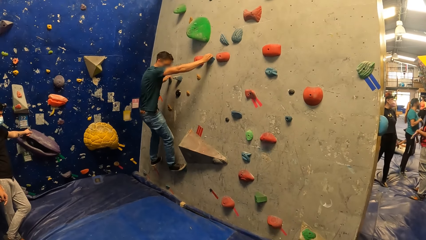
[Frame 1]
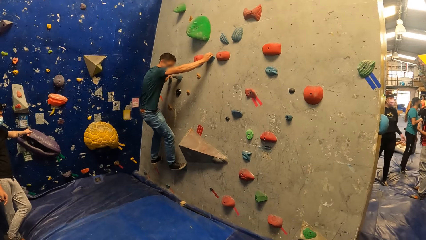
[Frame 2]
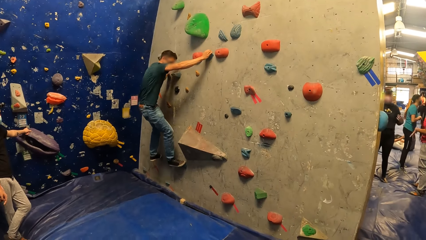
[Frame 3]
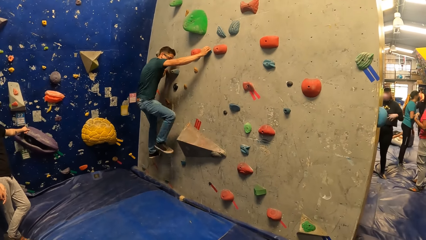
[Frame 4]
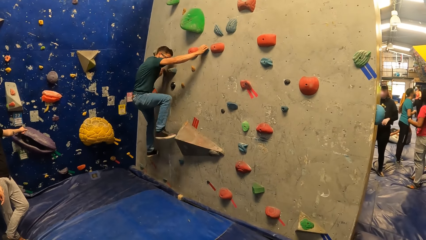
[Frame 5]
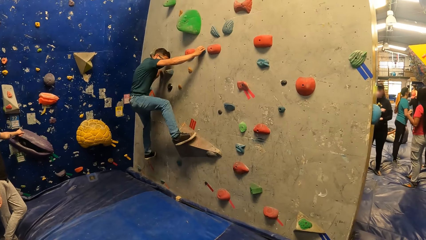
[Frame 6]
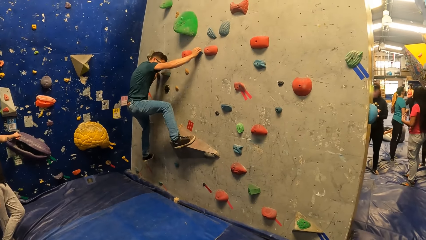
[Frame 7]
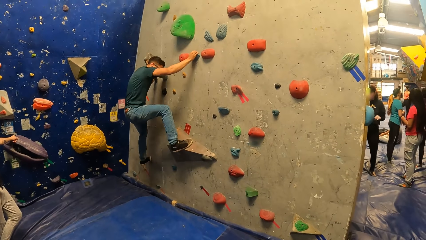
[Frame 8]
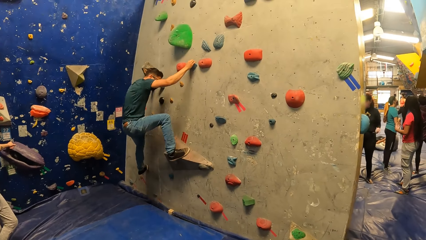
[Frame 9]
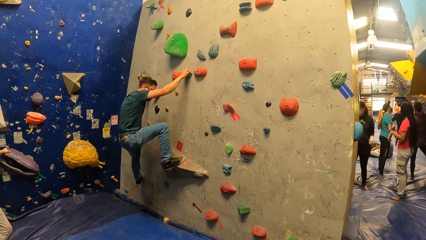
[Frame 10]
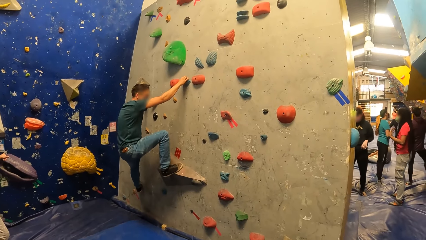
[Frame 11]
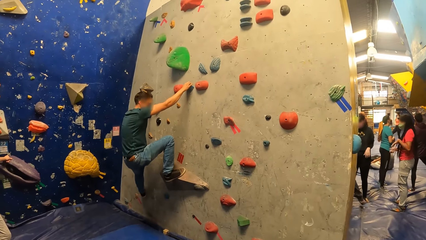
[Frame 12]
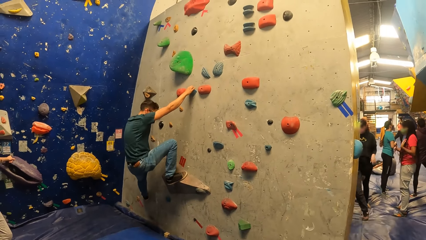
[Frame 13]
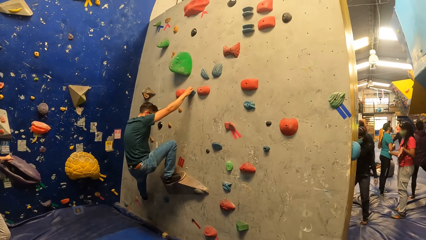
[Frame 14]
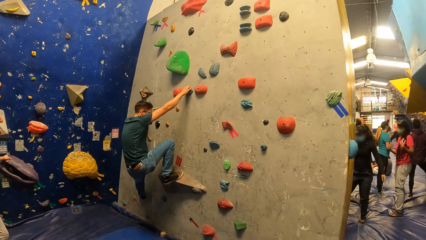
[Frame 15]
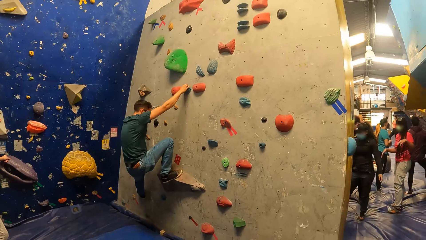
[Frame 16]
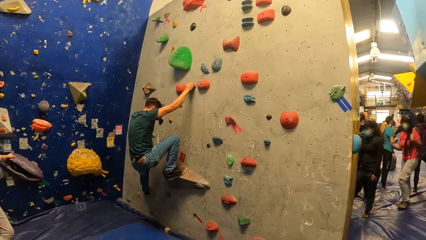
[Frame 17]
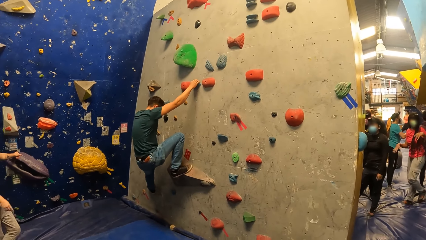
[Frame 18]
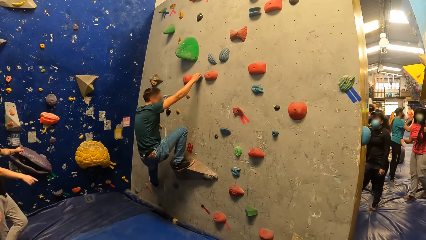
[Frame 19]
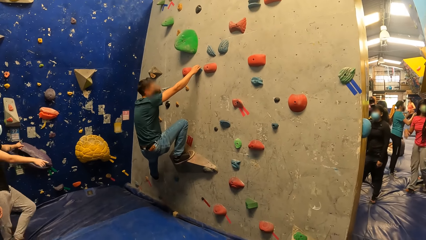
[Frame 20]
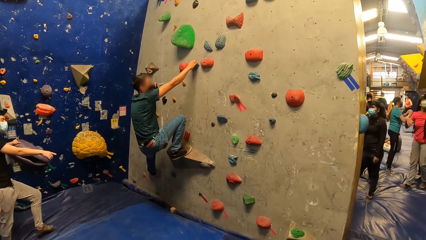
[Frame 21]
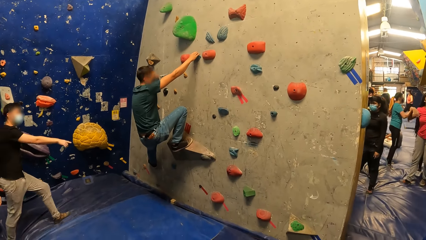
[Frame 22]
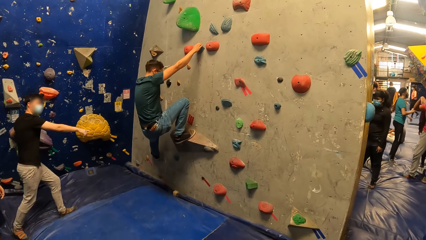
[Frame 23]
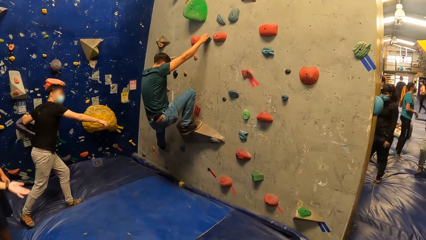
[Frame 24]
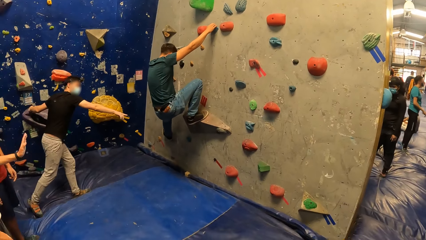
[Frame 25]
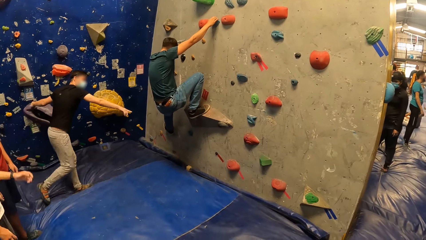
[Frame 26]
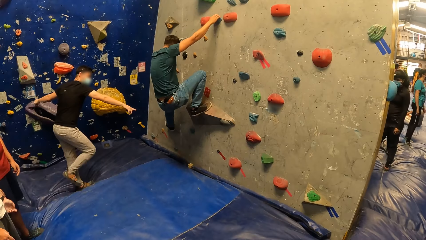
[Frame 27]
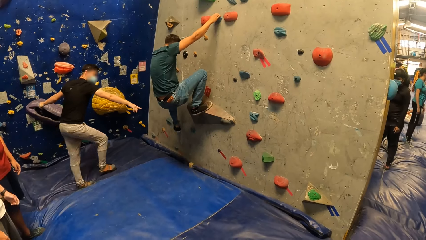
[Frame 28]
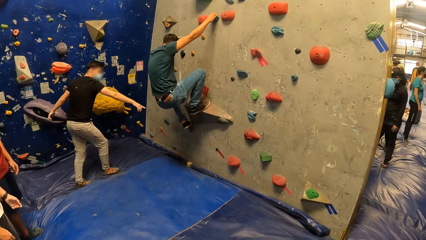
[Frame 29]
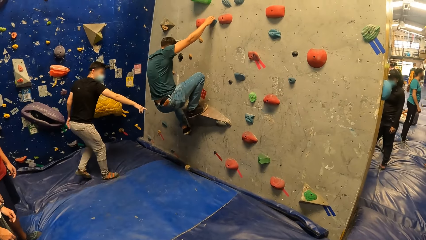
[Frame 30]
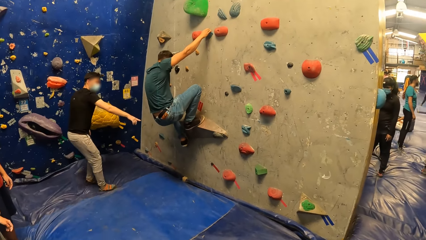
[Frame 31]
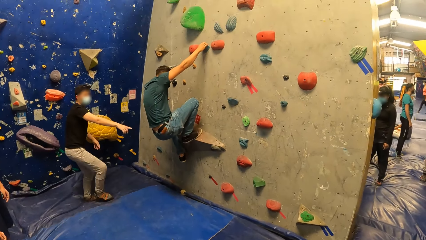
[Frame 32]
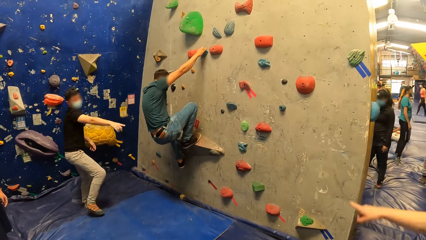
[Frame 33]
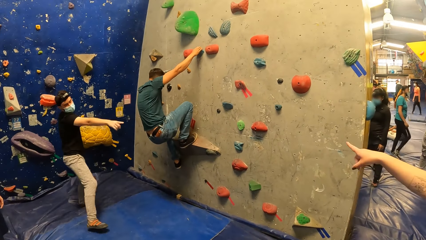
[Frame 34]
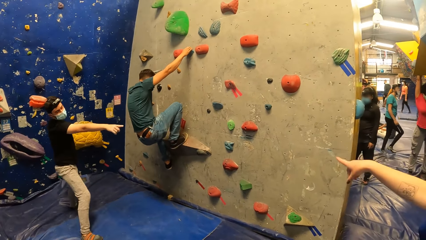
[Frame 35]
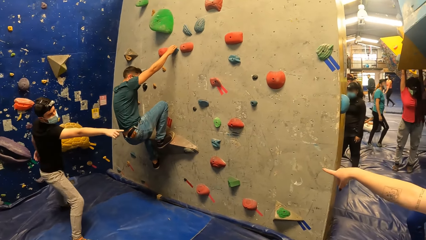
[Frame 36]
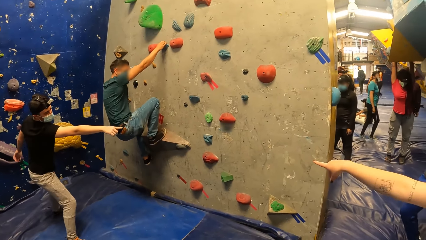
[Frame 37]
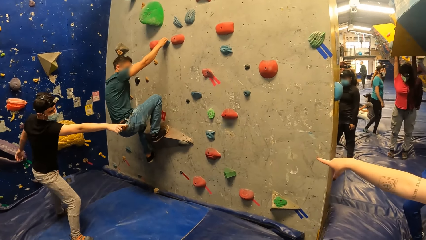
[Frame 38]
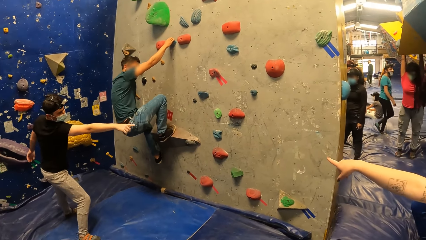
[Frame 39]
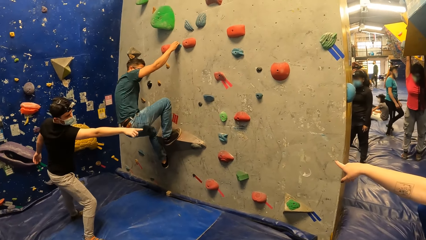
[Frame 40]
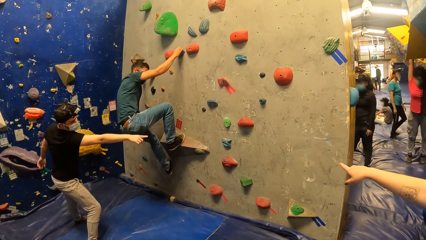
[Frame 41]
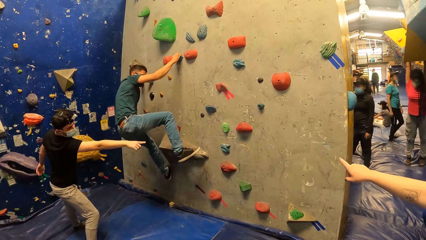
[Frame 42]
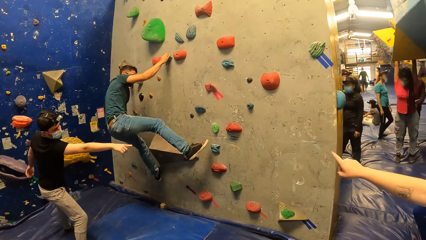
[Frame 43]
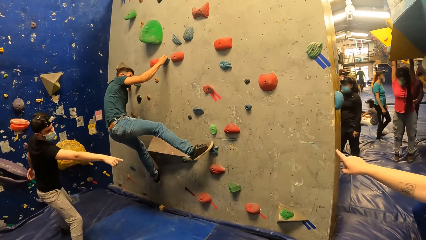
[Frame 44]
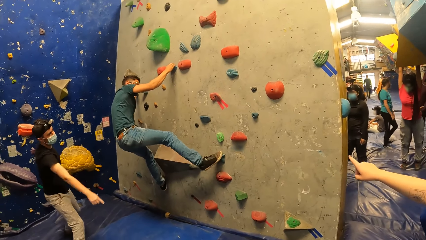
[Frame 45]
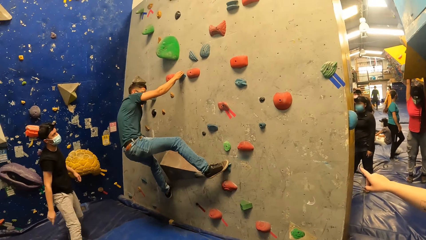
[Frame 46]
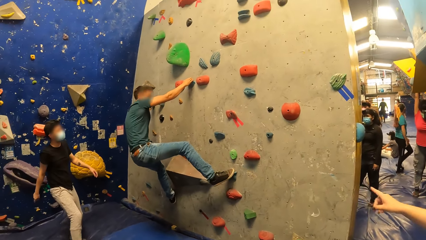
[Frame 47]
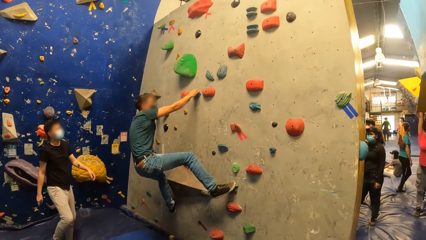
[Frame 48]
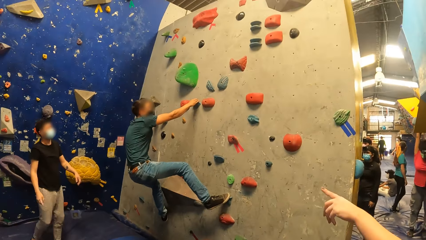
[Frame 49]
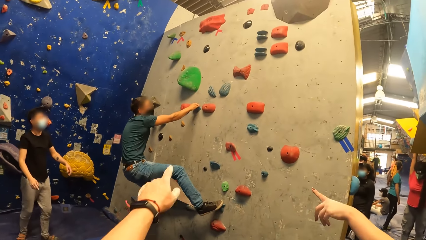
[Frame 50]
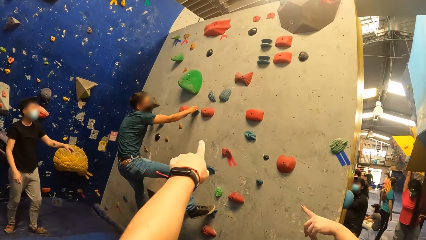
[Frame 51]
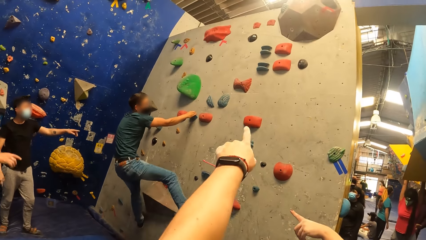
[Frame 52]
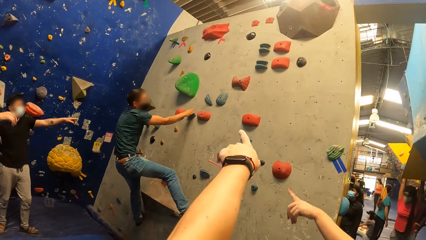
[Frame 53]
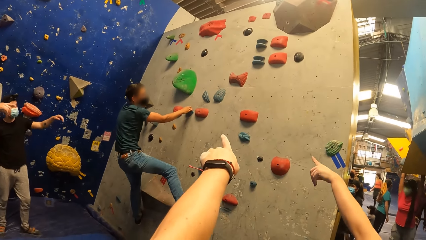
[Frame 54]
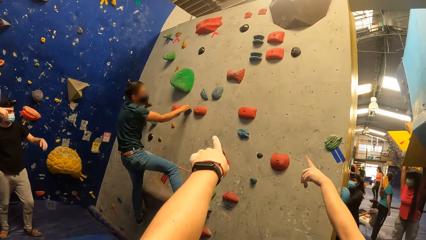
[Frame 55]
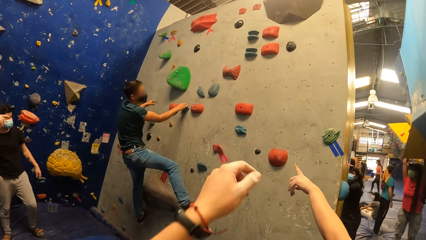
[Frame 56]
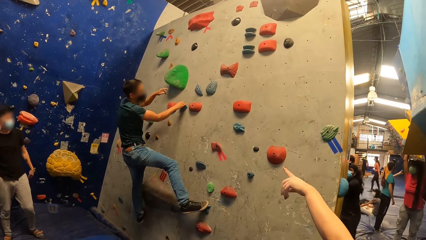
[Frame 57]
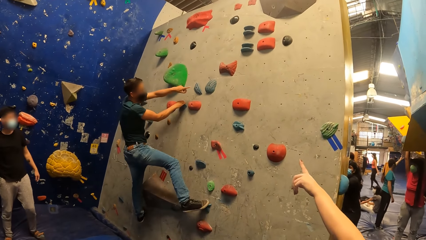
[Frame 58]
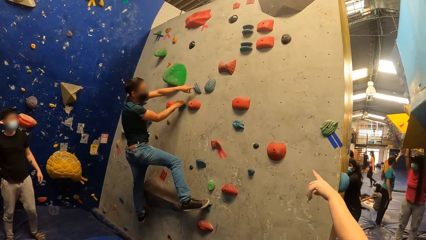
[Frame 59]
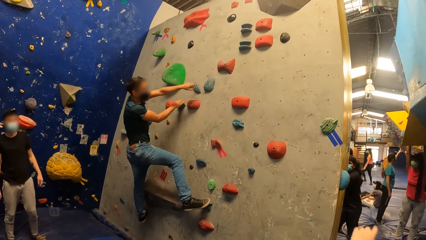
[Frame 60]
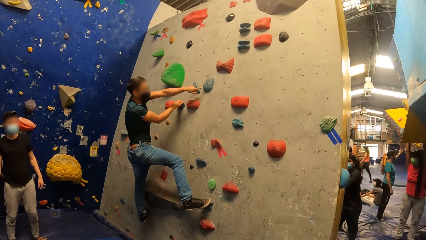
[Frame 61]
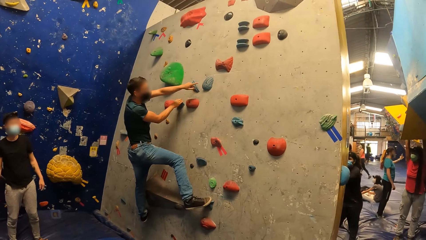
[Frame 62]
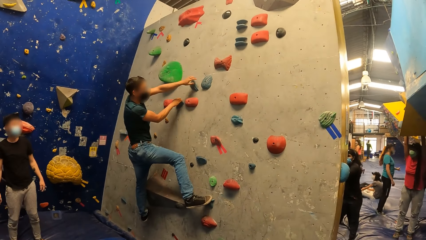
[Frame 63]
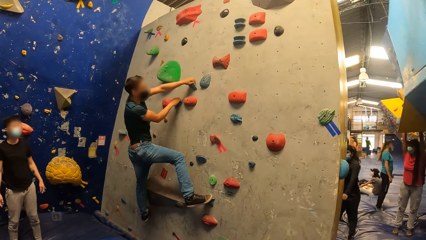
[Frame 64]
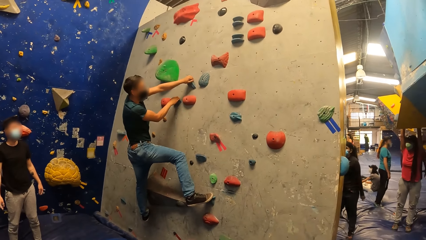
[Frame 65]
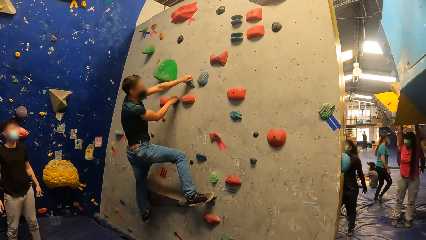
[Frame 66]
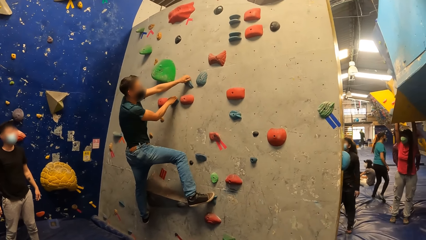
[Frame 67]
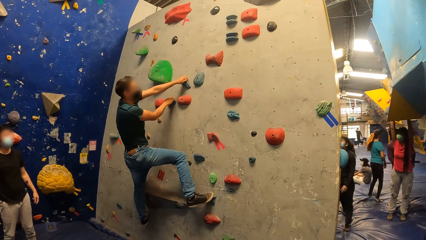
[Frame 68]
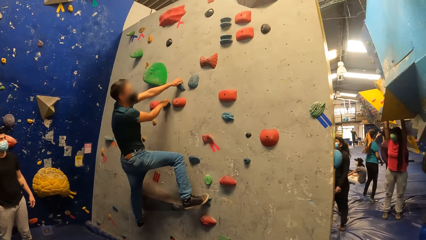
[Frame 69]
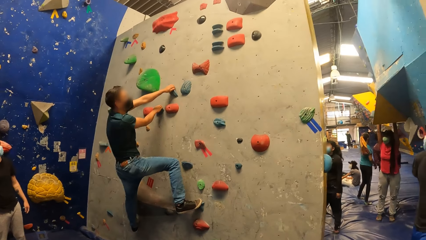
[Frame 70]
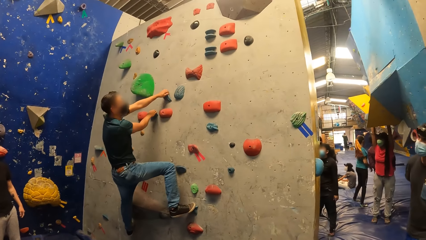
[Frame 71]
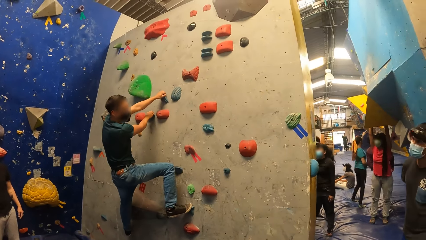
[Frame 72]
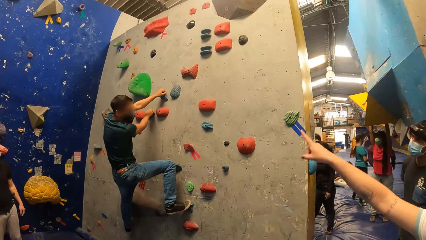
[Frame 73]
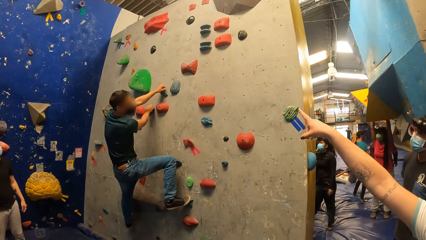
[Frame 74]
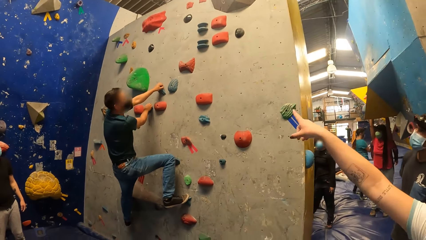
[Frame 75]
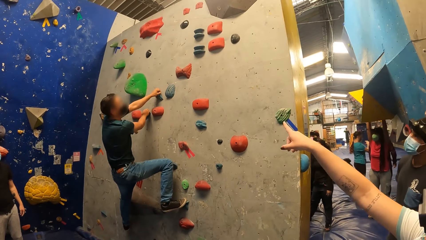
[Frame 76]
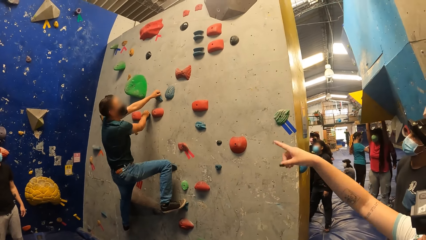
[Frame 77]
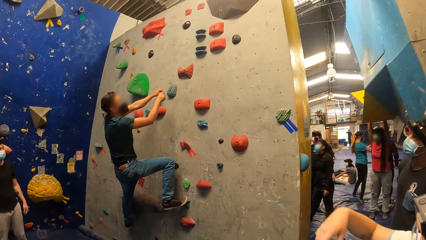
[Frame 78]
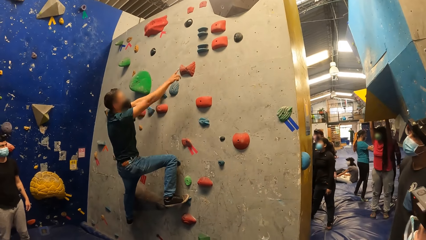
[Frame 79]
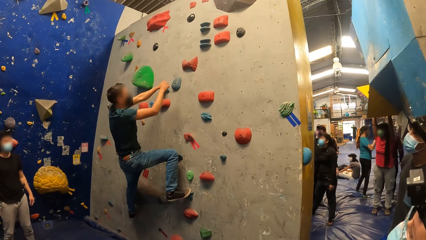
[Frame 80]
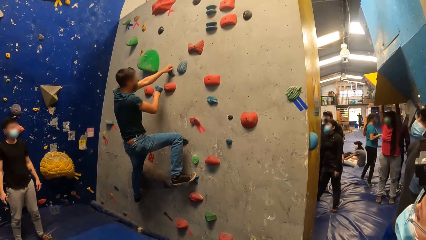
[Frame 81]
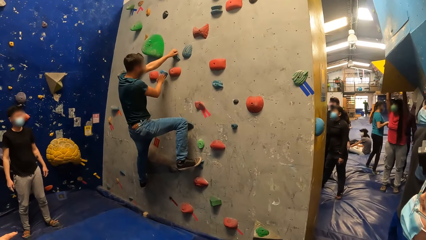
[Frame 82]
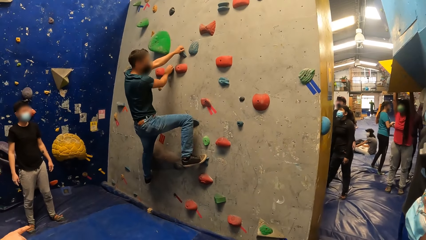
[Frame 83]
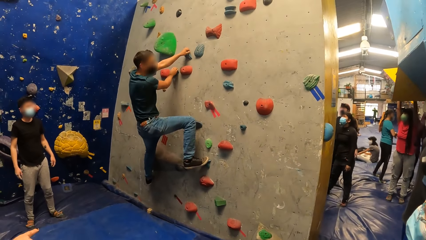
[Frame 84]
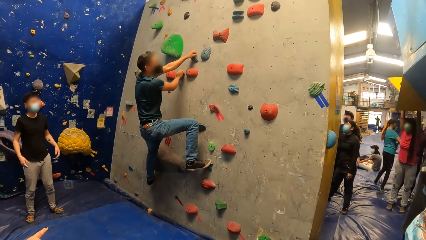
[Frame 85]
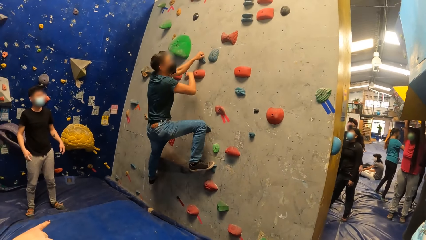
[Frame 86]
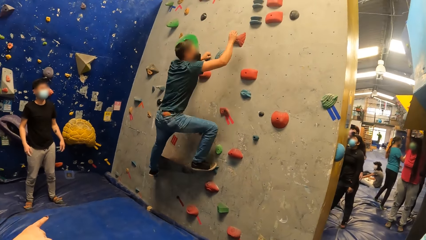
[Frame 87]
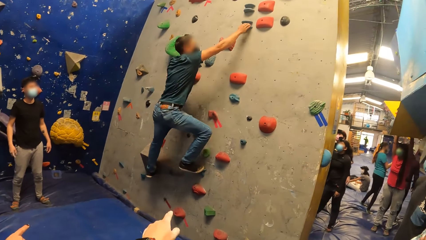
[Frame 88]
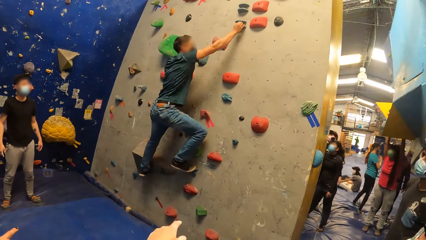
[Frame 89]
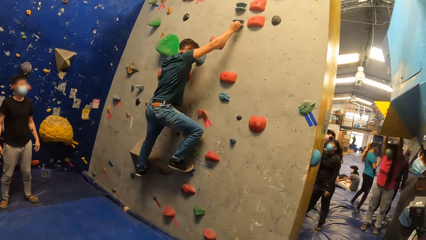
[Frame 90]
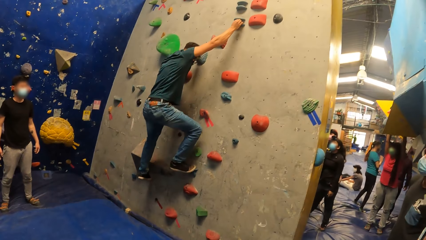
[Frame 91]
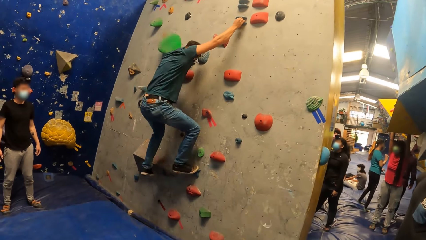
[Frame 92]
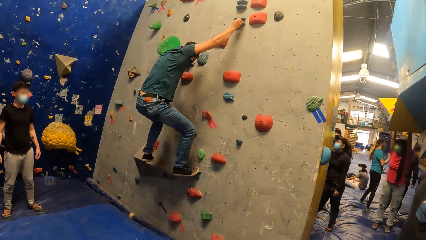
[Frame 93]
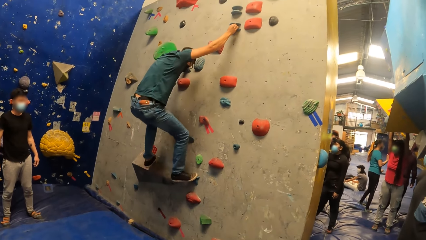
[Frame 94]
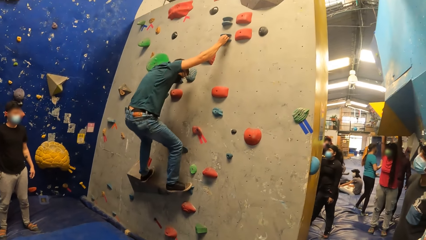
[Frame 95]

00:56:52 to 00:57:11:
A man climbs the rock climbing wall. Another man points towards the rock climbing wall and moves towards the rock climbing wall. He points towards the rock climbing wall. The first man climbs the rock climbing wall. The camera wearer points at the rock climbing wall. The first man points at the rock climbing wall. He hangs on the rock climbing wall. He points at the rock climbing wall. He climbs the rock climbing wall.
